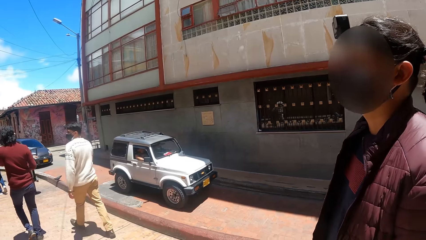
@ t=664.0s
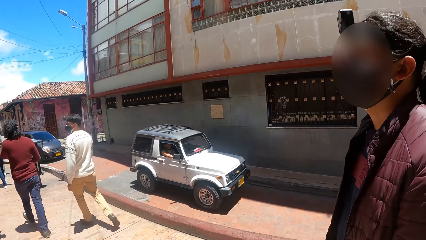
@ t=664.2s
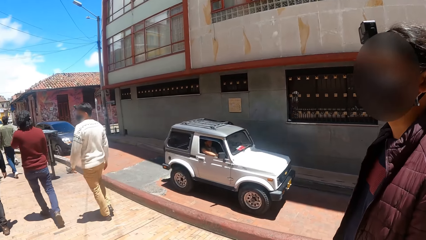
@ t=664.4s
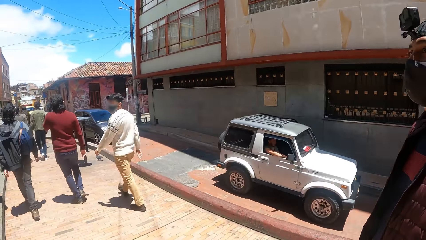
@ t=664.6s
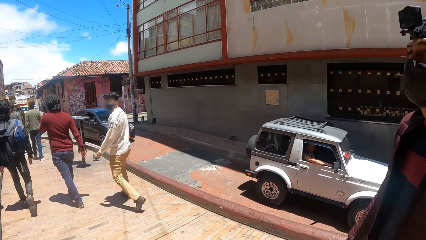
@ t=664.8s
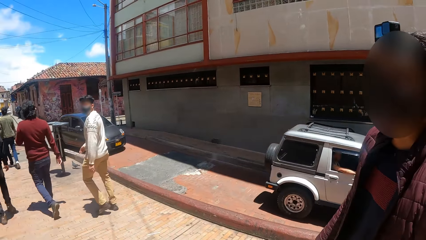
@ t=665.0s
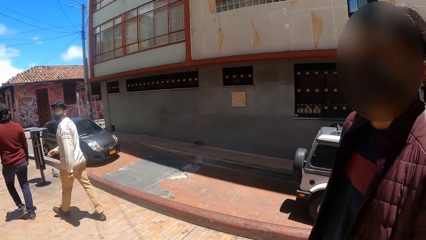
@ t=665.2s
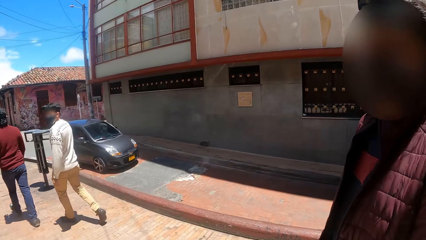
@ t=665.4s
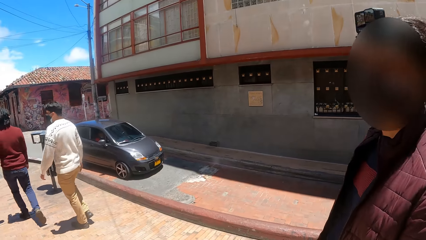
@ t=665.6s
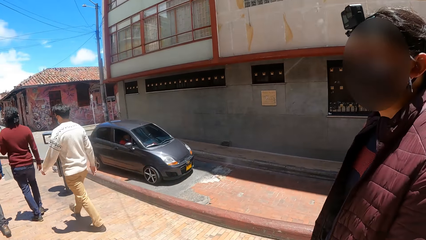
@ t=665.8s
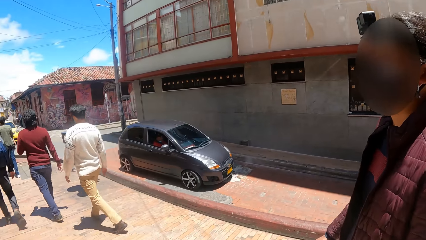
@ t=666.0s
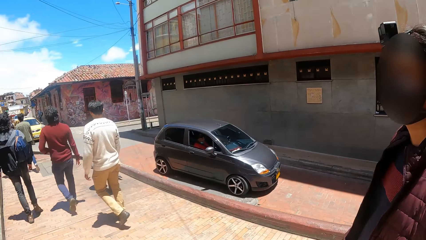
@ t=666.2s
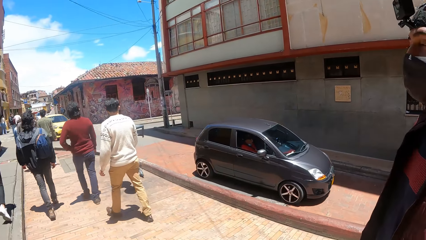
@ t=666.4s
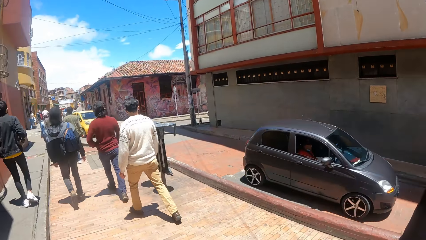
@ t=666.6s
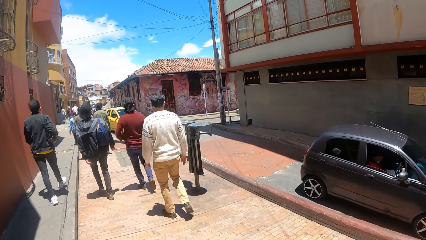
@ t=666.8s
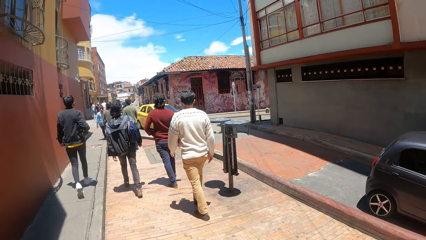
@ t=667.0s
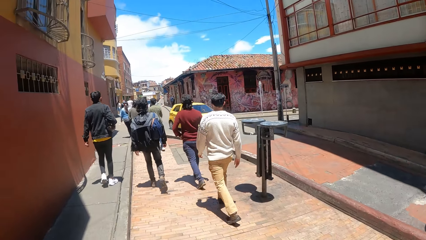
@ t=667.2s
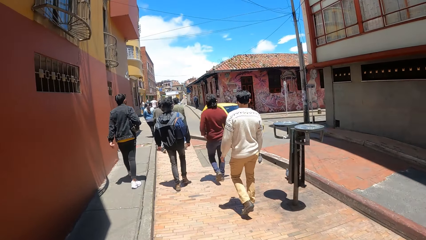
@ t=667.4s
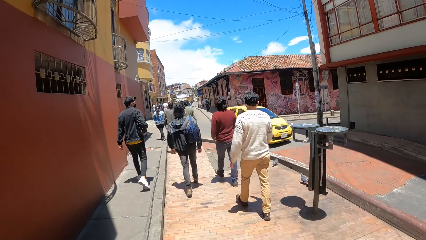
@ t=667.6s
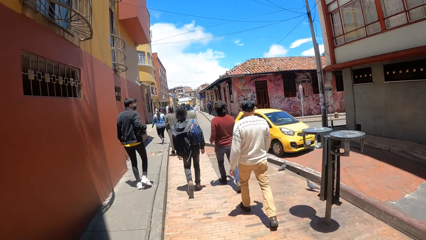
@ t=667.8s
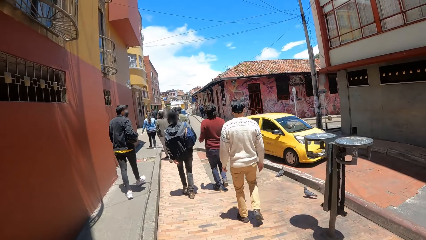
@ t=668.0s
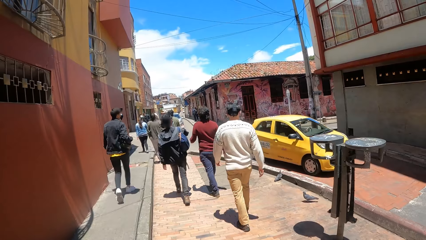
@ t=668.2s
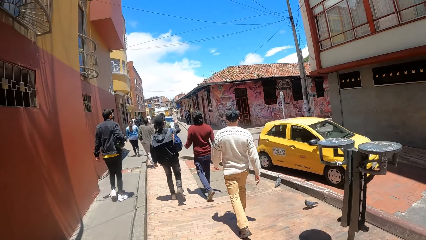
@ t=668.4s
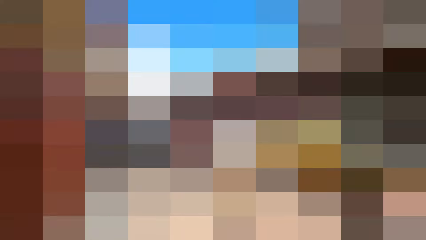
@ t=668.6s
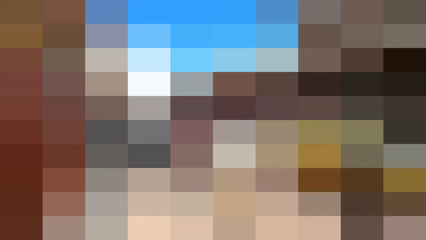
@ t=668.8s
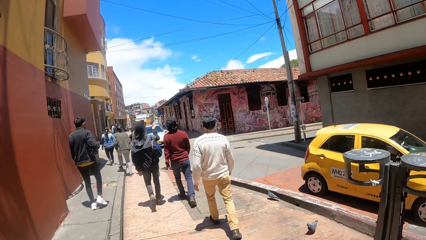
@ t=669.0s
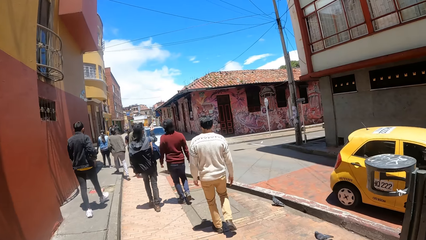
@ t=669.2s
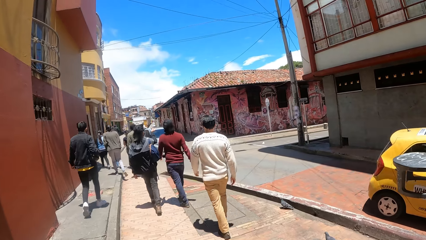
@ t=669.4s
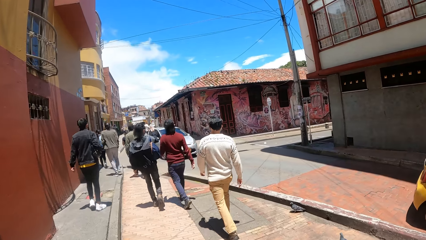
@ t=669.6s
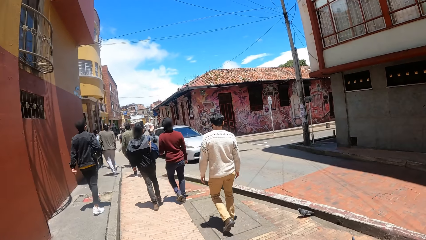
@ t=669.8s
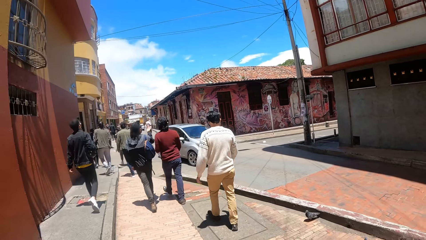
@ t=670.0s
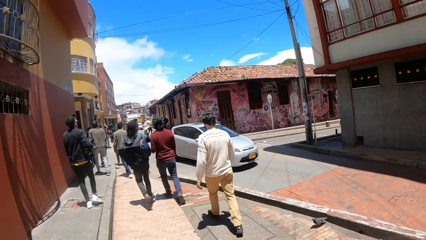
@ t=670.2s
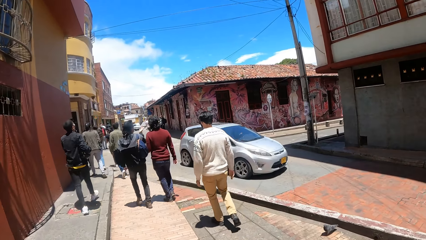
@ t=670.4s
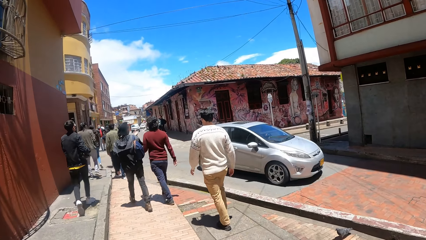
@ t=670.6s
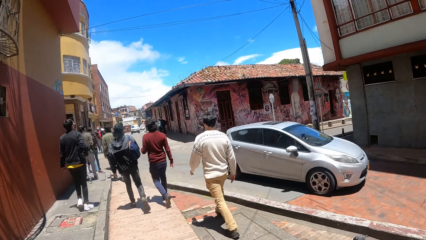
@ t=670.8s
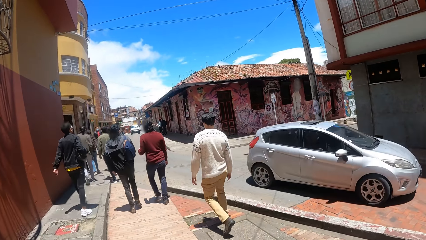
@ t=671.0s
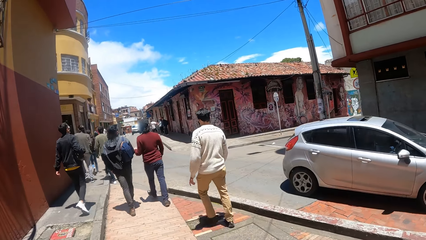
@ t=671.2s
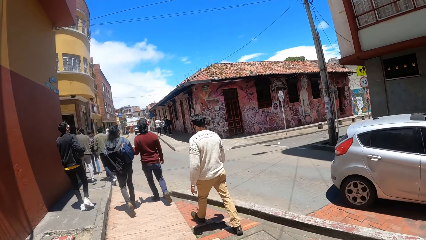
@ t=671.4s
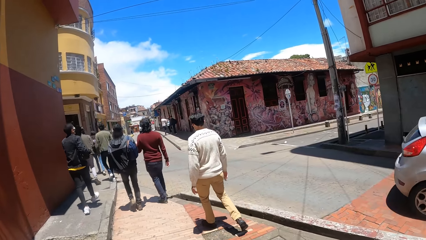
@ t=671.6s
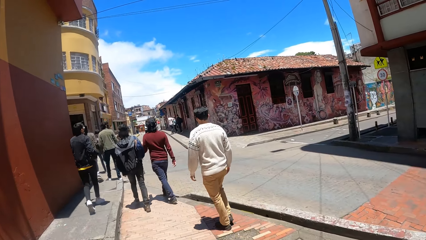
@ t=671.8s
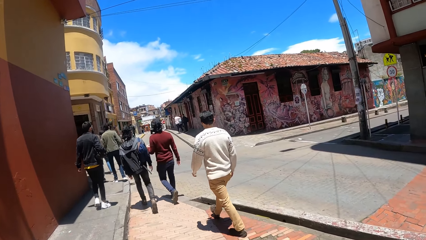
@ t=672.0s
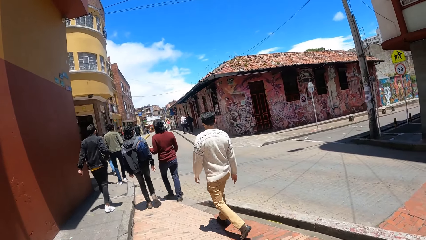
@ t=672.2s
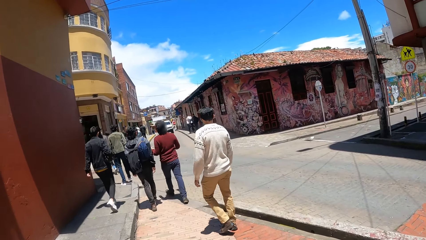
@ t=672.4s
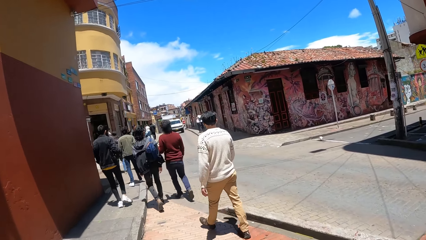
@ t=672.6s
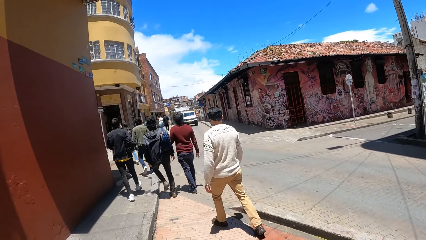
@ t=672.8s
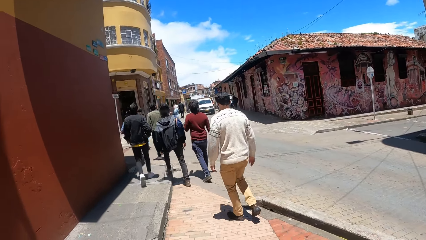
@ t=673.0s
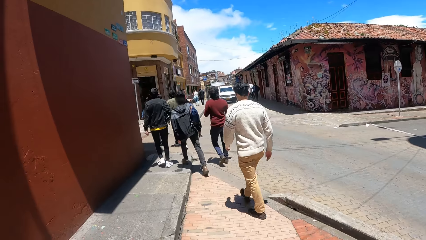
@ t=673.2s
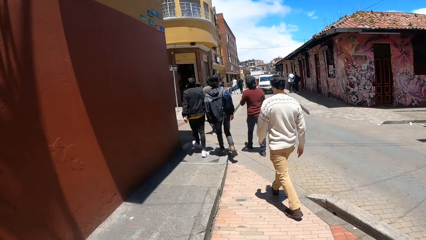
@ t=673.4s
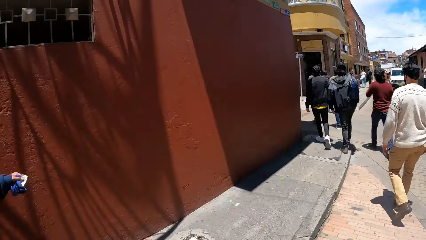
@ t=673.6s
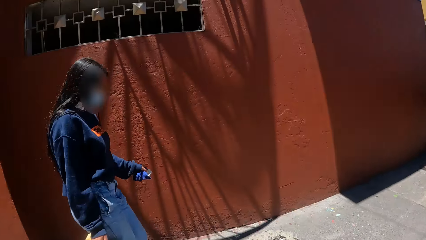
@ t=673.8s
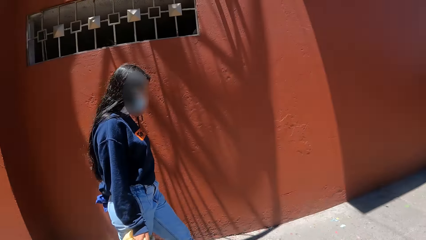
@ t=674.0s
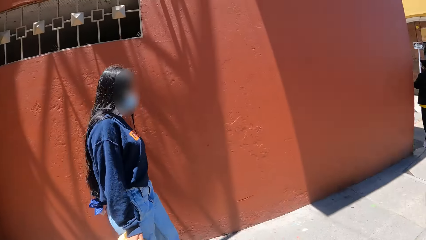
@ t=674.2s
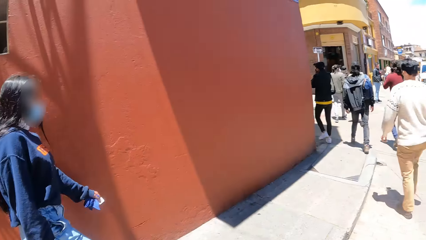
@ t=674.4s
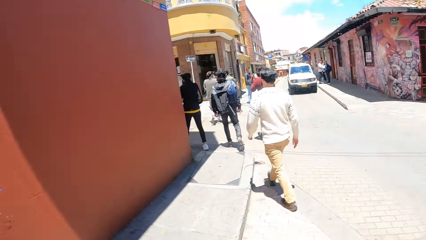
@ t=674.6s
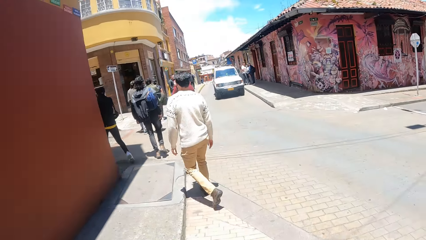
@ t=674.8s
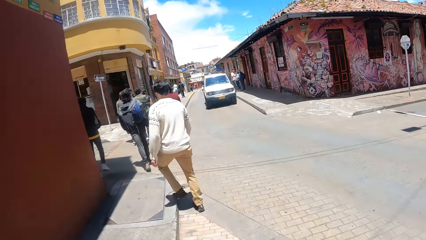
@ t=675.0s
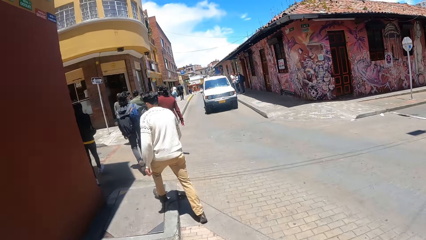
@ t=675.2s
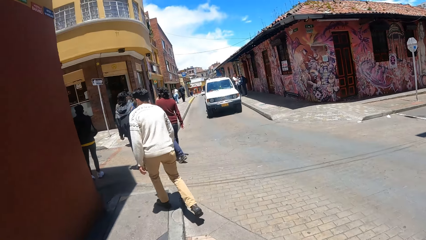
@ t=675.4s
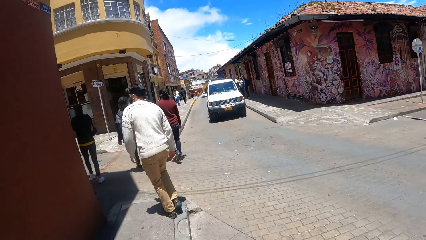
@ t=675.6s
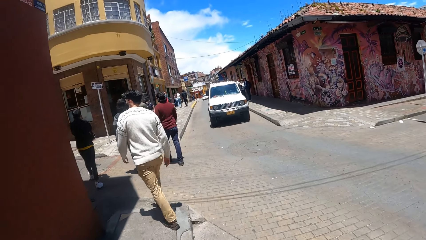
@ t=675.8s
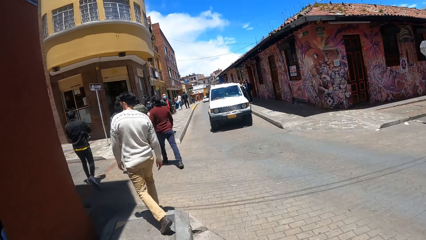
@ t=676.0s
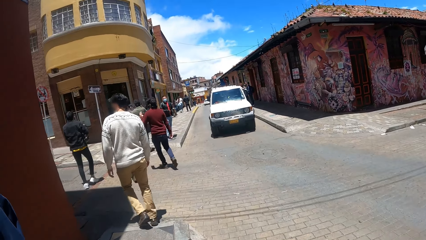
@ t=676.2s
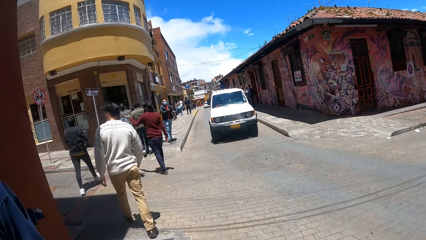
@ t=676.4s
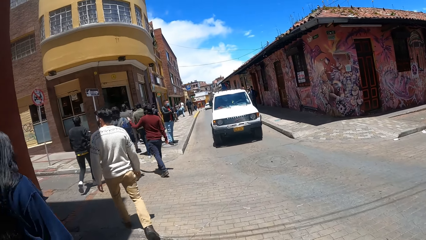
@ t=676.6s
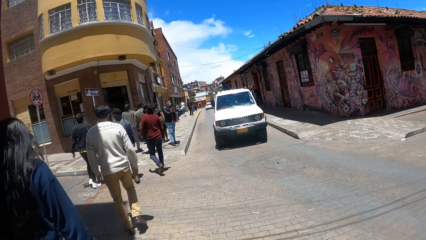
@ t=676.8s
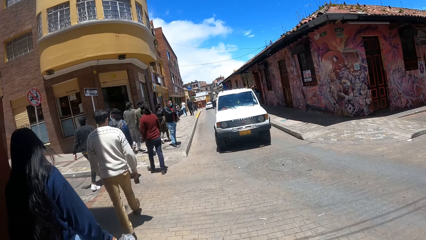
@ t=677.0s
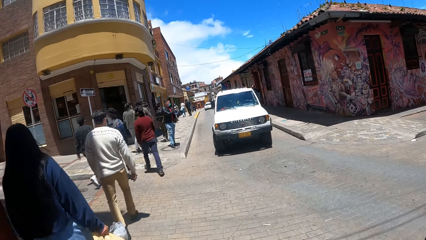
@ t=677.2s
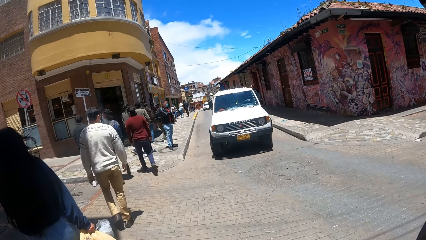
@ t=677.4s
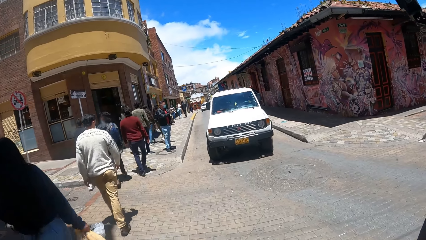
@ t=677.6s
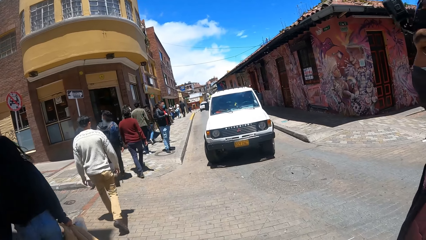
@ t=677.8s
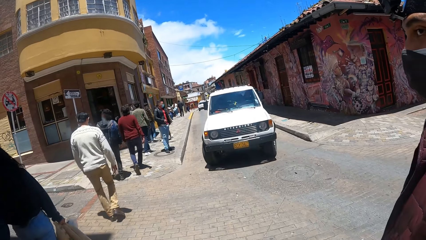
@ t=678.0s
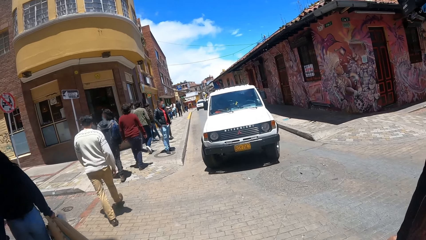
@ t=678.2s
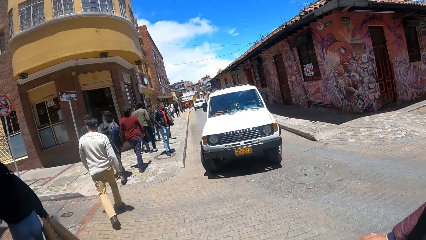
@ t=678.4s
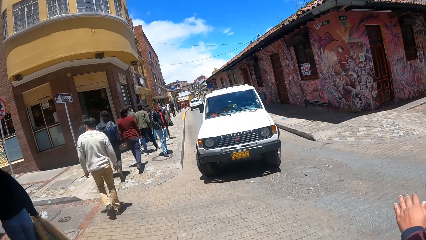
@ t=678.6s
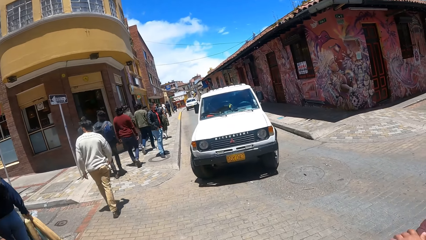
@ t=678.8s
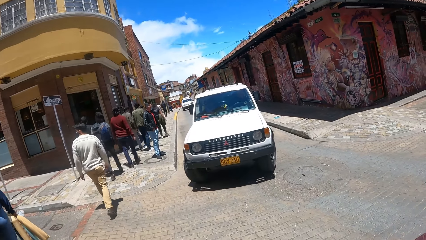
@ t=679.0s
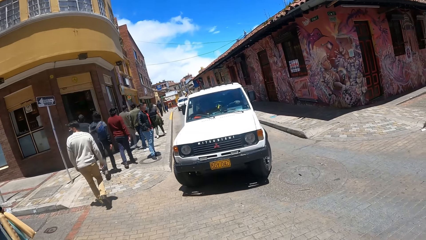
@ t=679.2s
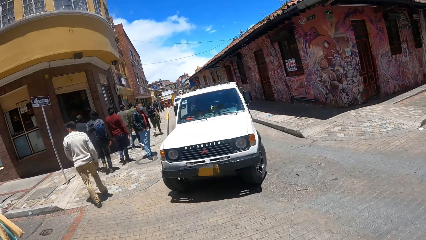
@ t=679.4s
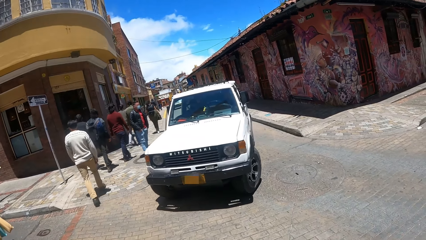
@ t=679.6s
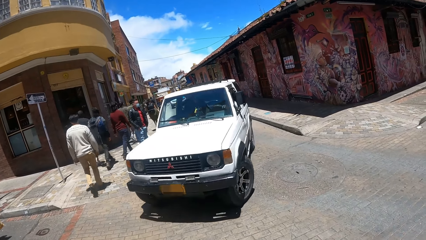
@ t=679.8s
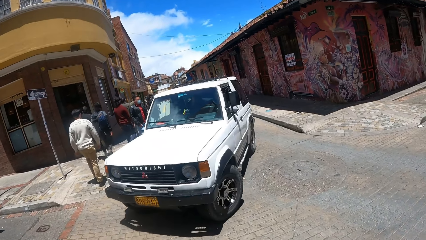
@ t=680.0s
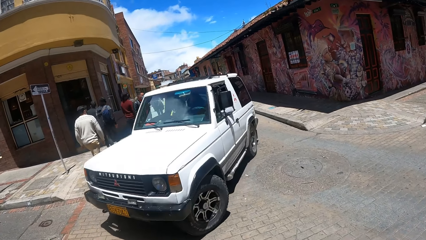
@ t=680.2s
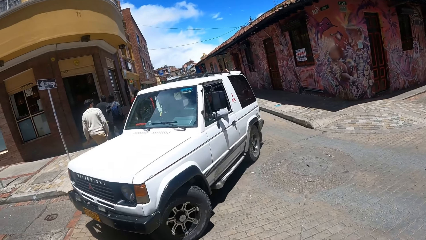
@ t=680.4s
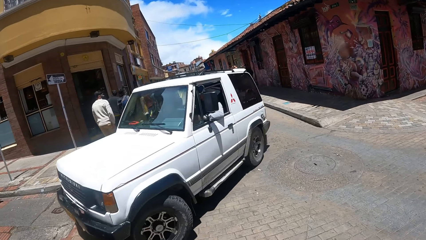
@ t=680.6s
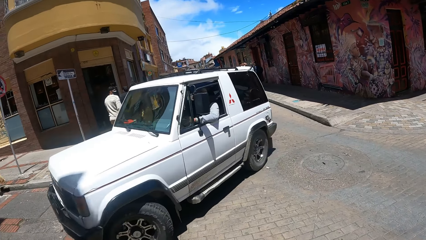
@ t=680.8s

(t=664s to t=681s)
The camera wearer walks on the pavement. A person walks on the pavement. The camera wearer interacts with the person. They walk on the pavement. They look around. They look around again. They walk on the pavement. They walk on the pavement again. They interact with the person. They move their hand.
